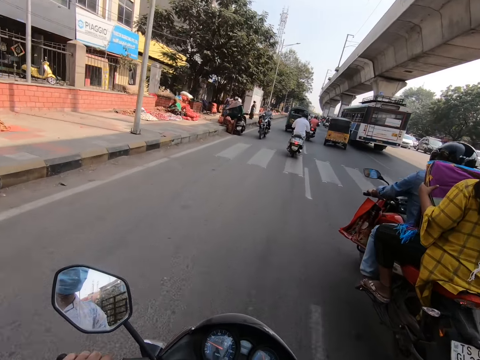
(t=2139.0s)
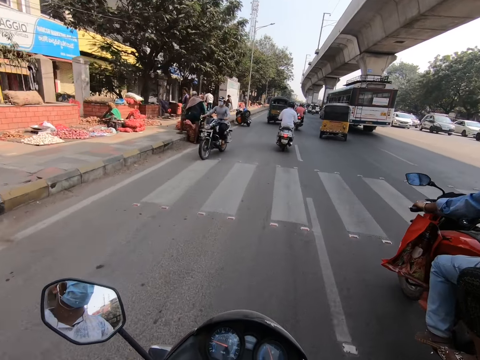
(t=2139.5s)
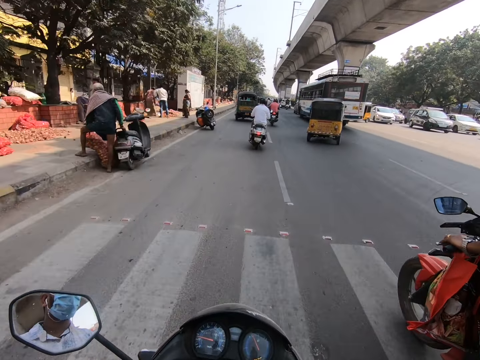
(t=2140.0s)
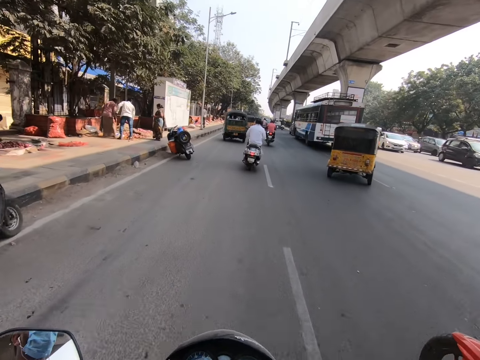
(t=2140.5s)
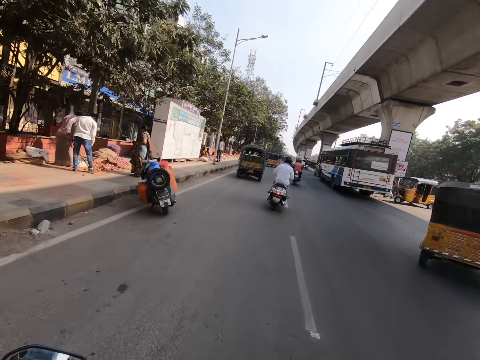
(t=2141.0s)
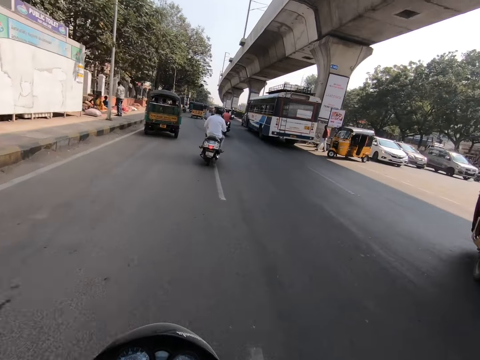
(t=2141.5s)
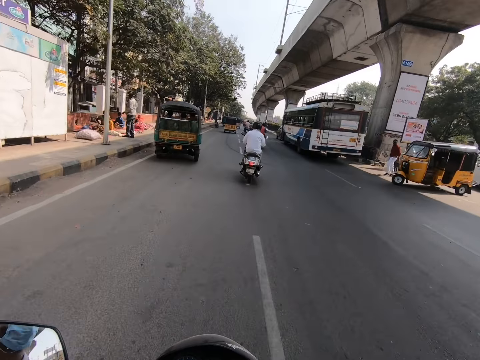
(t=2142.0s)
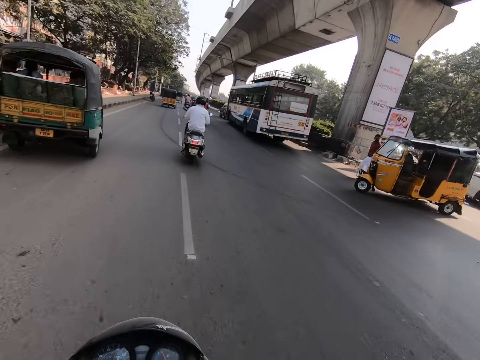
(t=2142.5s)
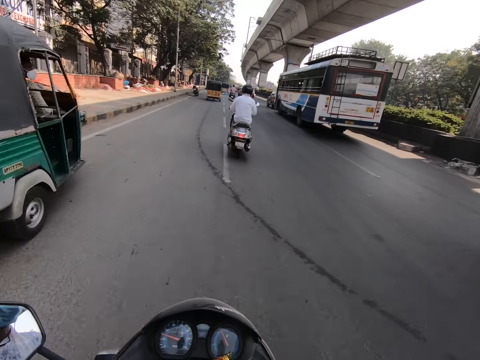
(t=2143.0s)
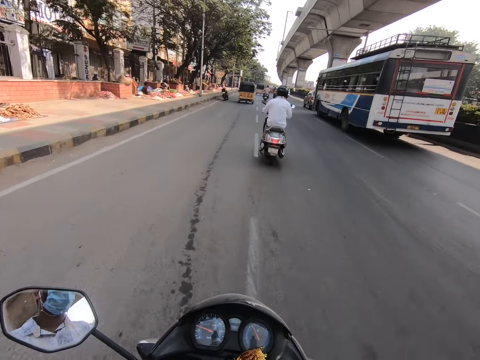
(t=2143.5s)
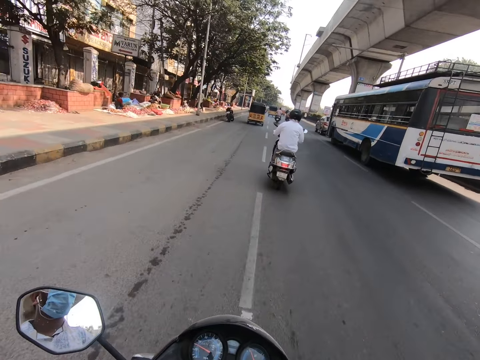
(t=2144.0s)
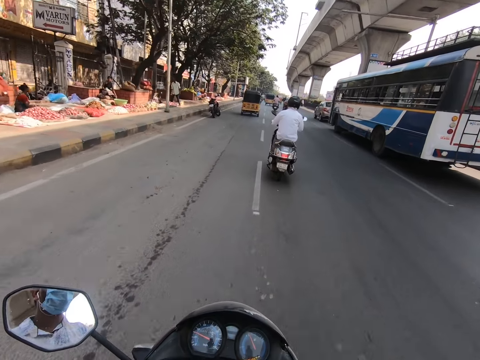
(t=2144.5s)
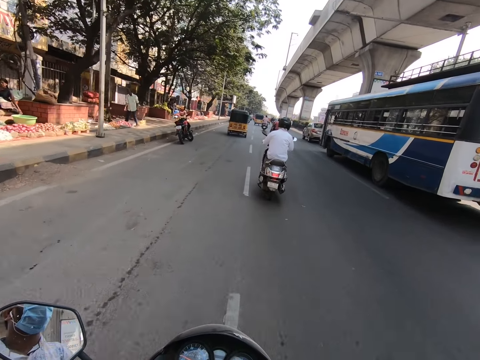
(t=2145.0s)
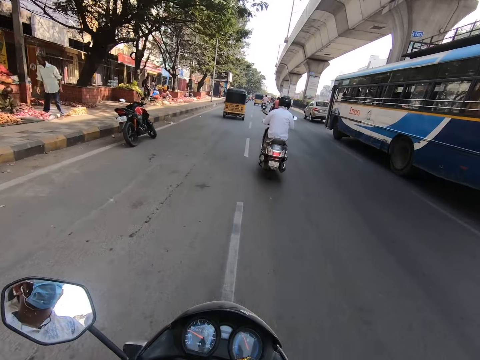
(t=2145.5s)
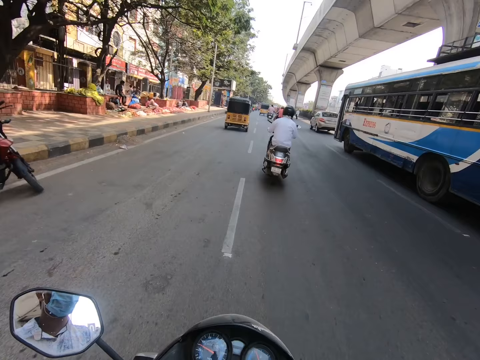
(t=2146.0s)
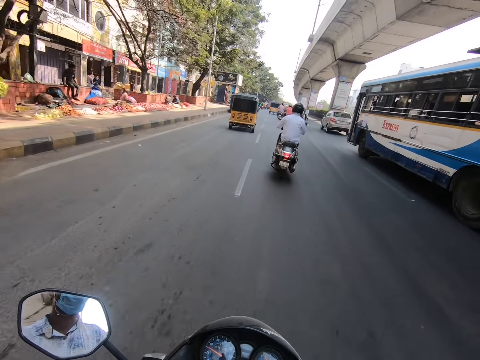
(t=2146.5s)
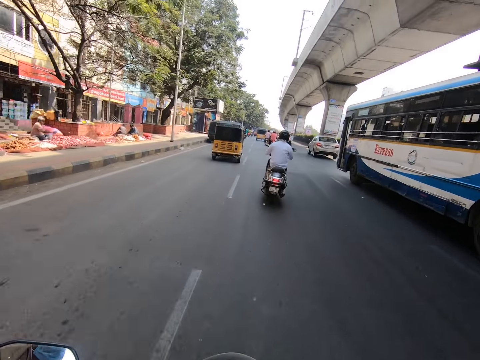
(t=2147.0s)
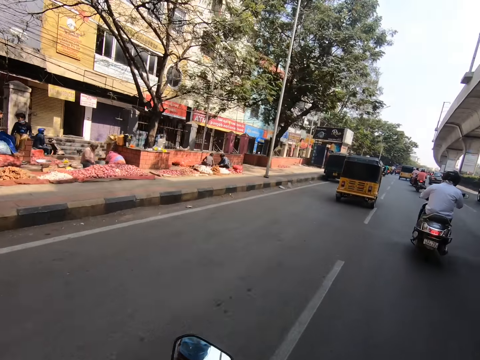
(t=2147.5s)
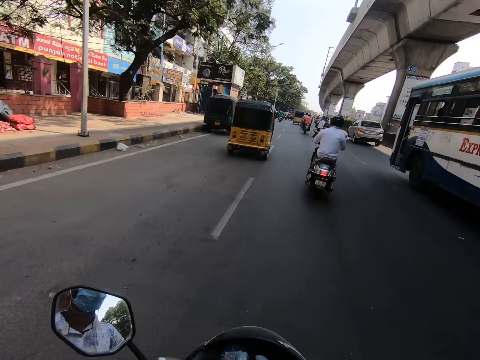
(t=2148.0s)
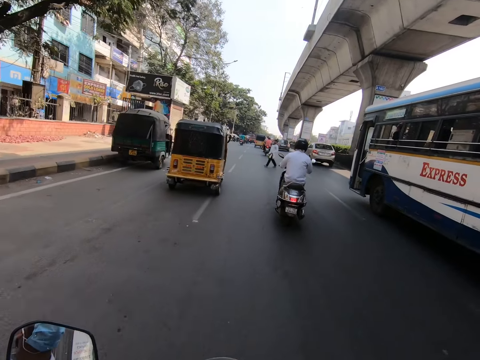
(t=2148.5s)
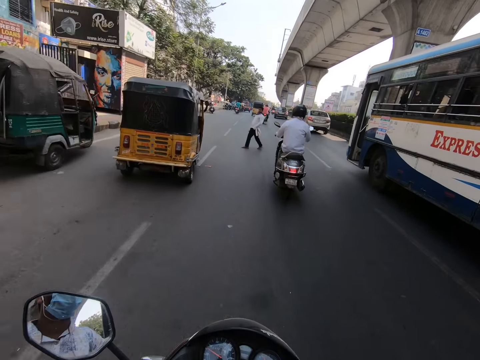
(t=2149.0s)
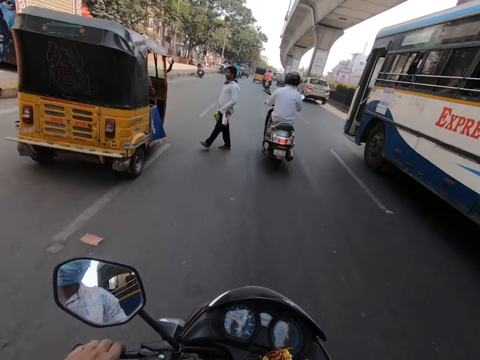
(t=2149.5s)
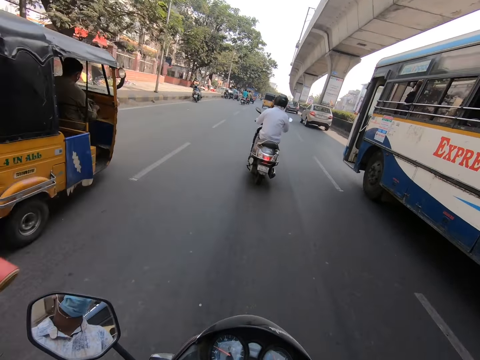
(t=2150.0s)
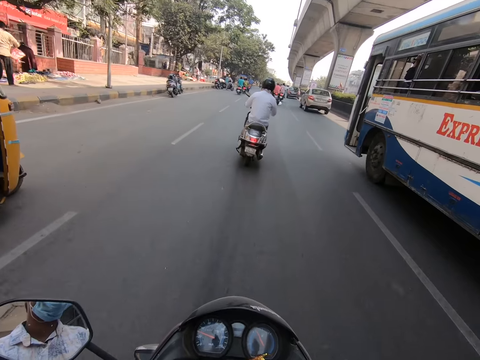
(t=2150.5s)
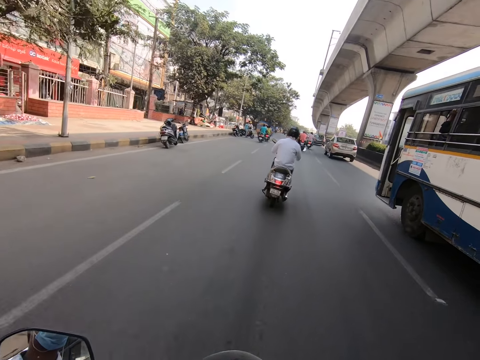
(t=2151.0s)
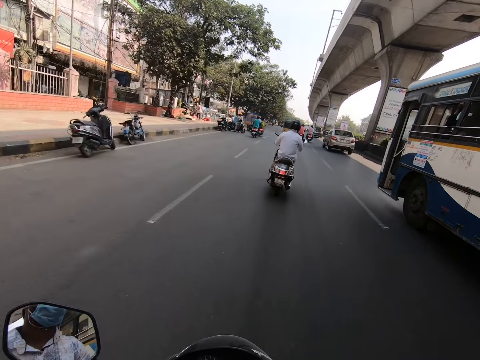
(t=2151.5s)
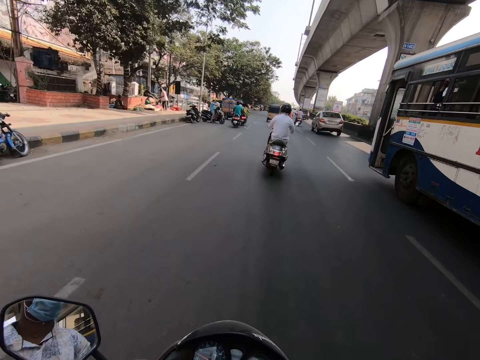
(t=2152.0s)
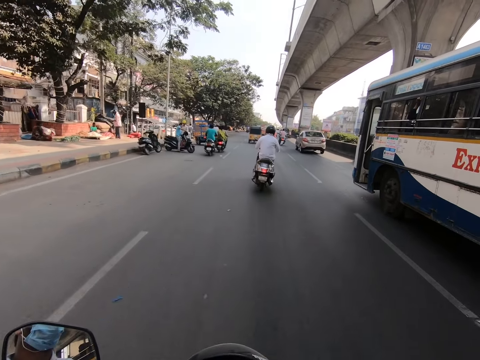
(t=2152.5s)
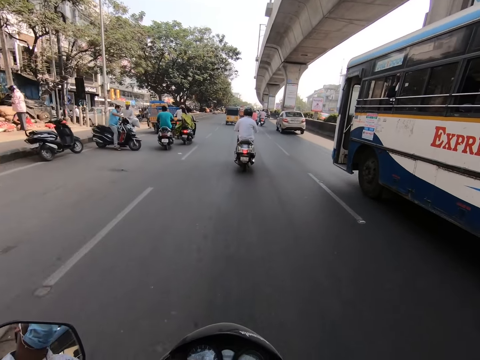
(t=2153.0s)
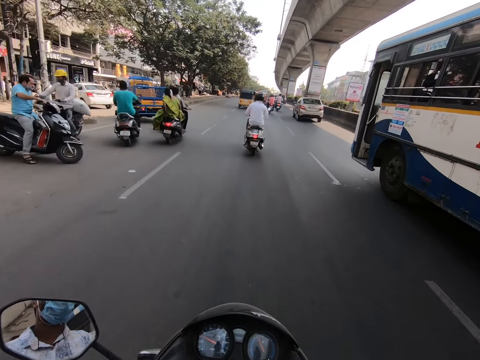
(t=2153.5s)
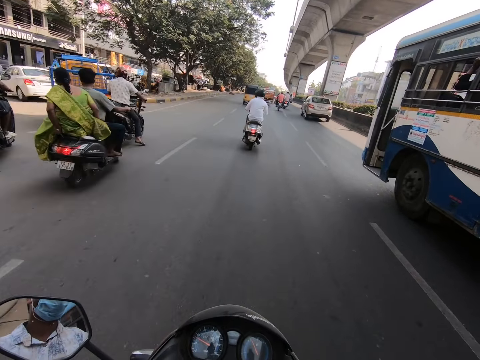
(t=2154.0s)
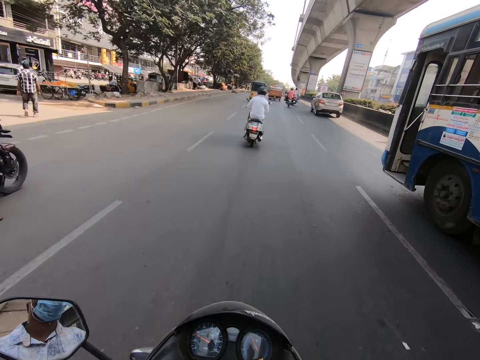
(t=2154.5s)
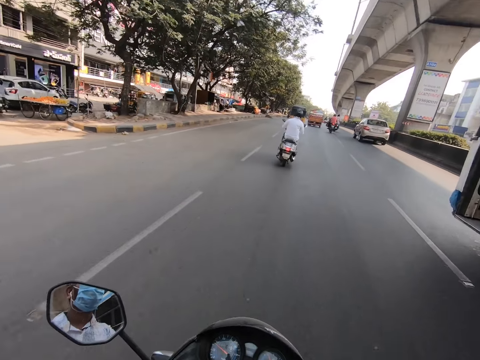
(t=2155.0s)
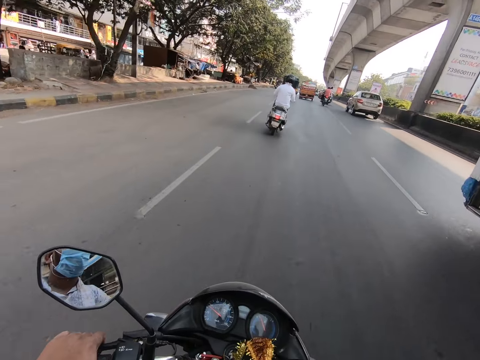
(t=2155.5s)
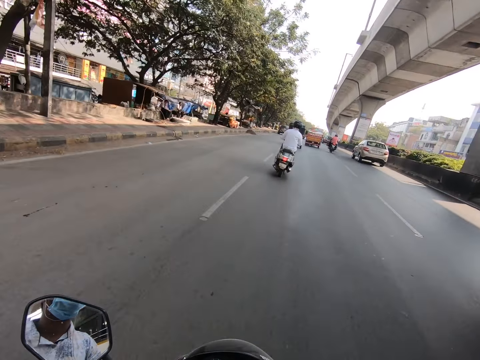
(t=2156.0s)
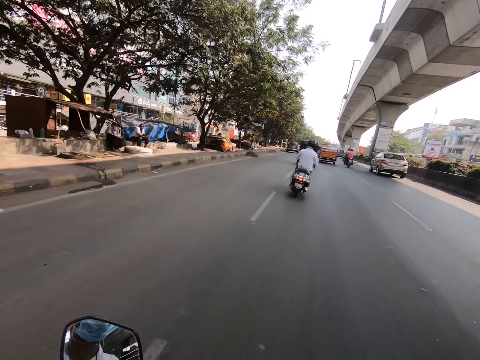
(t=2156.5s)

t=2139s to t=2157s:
The camera wearer rides the motorcycle with both hands. They ride past a red motorcycle. A black motorcycle rides past the camera wearer. The camera wearer rides past a yellow tricycle. They ride past a pedestrian. They ride past some motorcycles. They ride past a white bus.

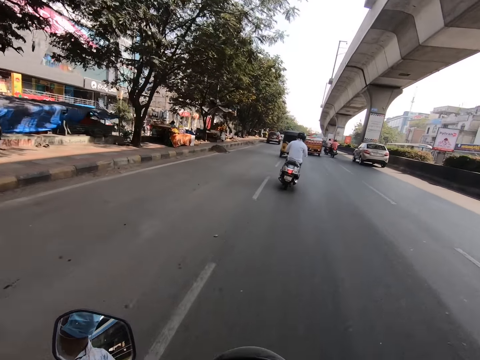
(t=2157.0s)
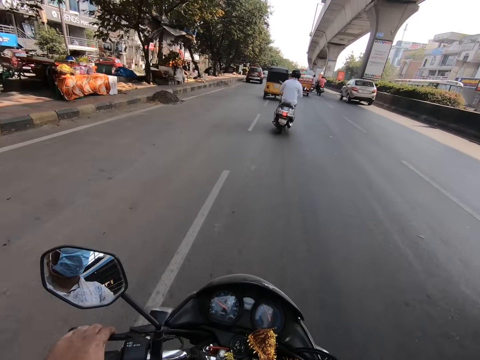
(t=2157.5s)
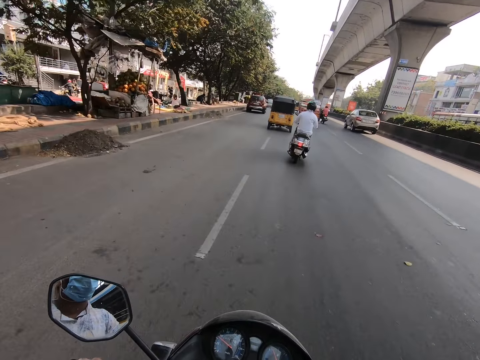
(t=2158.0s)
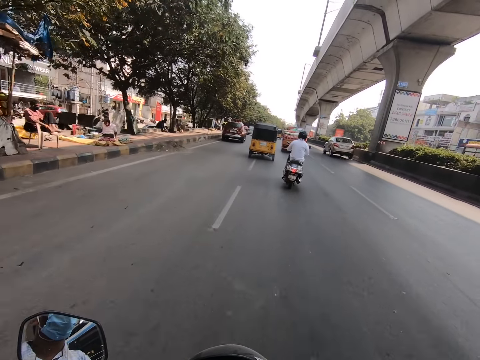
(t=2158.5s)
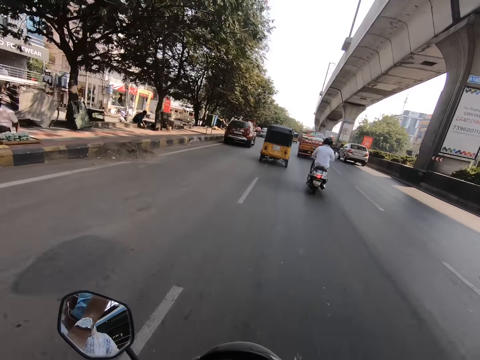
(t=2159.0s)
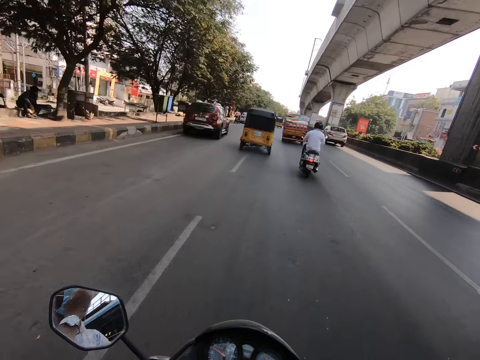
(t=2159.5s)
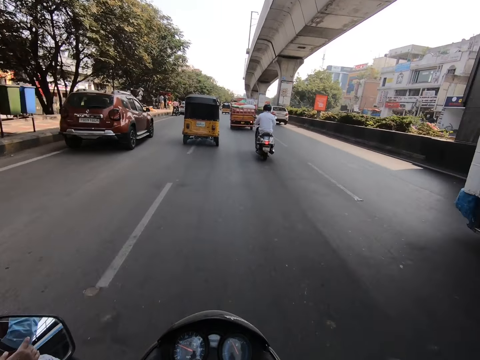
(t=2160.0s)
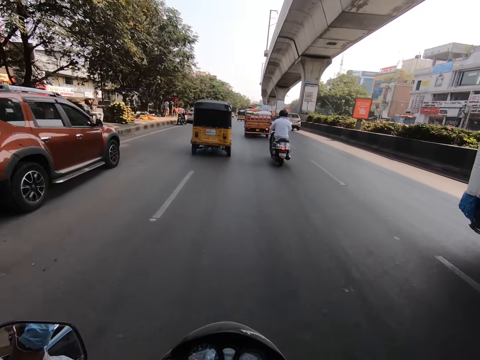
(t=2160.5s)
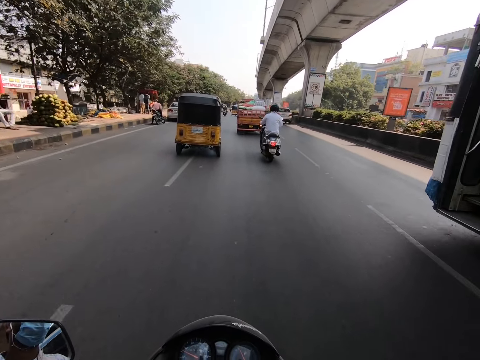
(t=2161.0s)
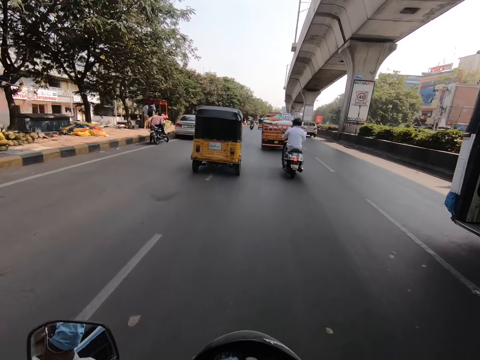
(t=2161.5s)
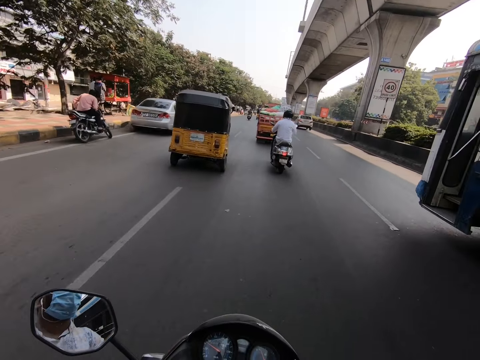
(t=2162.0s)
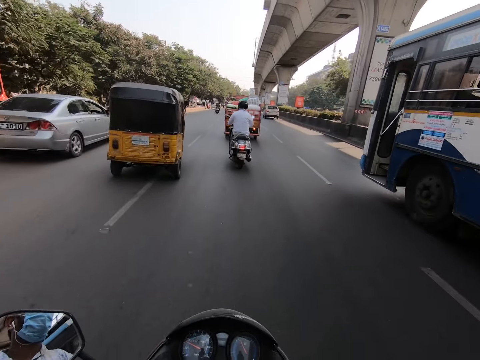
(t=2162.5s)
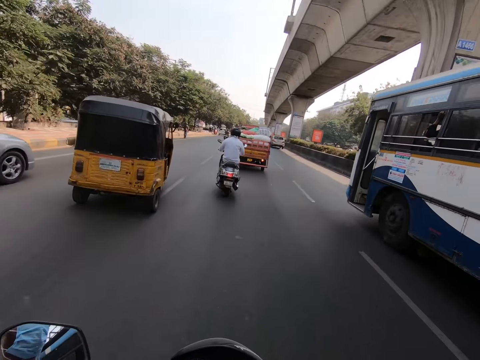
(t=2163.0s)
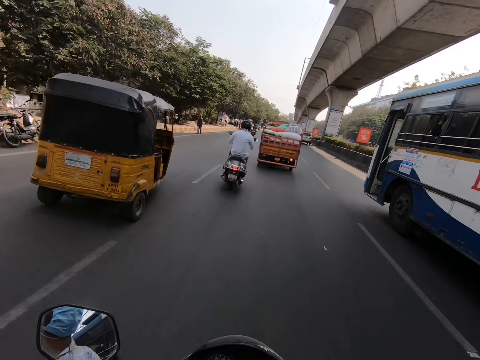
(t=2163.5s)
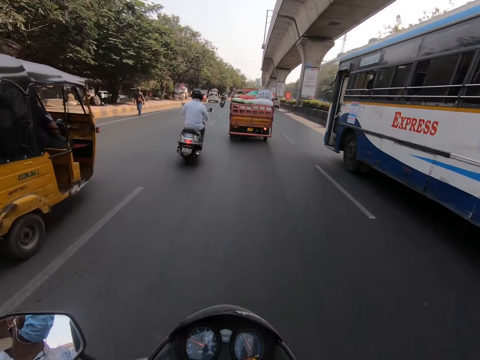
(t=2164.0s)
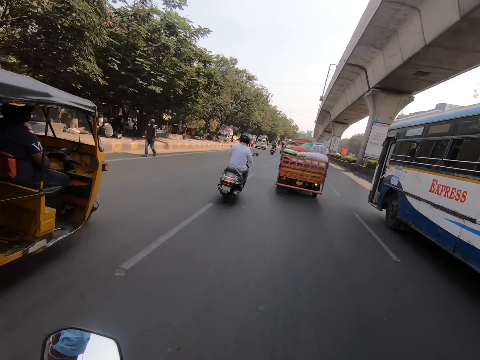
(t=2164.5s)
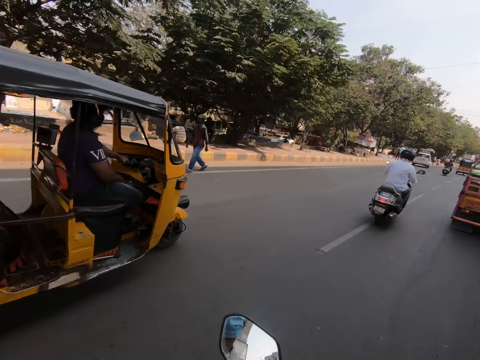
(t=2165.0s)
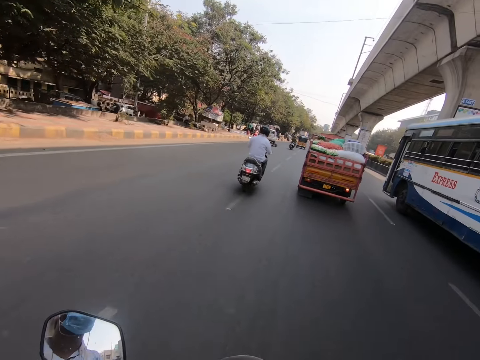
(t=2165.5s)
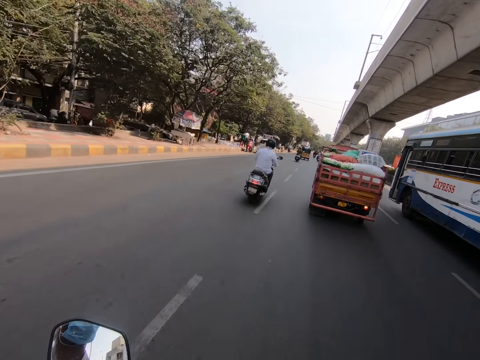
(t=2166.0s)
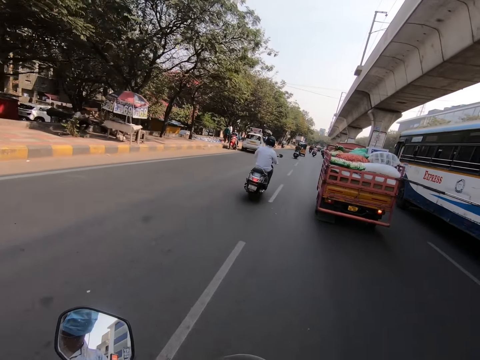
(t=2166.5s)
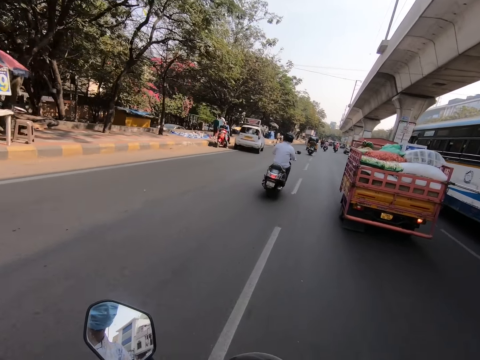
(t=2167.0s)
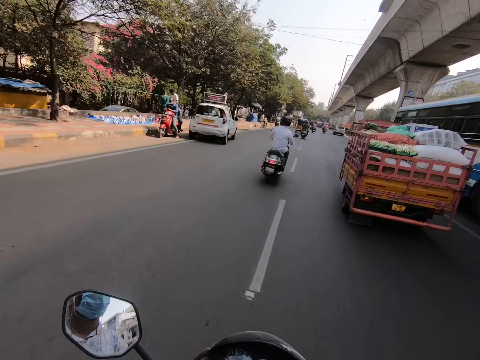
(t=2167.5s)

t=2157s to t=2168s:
The camera wearer rides the motorcycle with his right hand. He adjusts the facemask on his face with his left hand. The white bus drives past the camera wearer. The camera wearer rides past a yellow tricycle.
